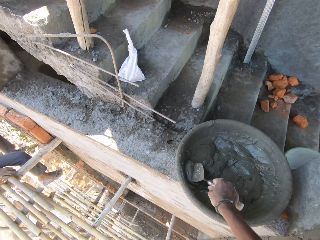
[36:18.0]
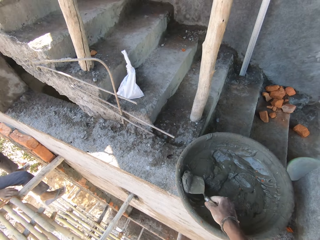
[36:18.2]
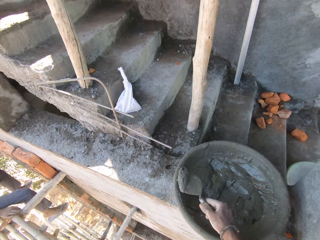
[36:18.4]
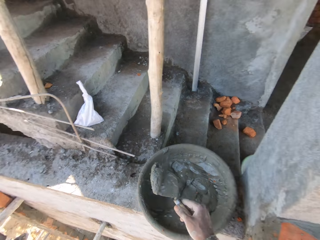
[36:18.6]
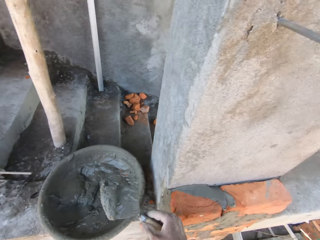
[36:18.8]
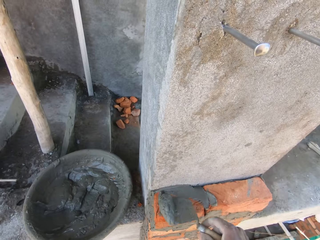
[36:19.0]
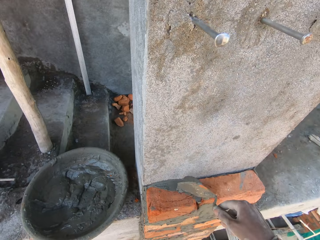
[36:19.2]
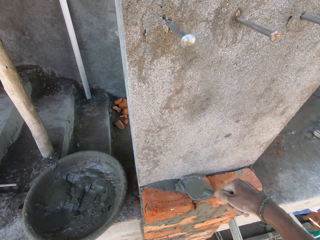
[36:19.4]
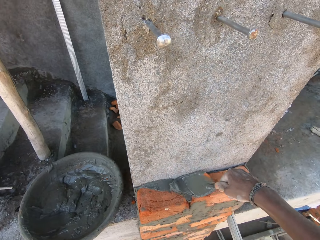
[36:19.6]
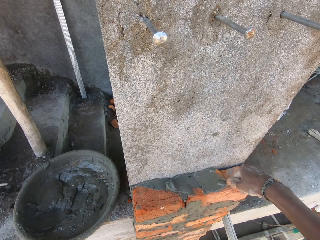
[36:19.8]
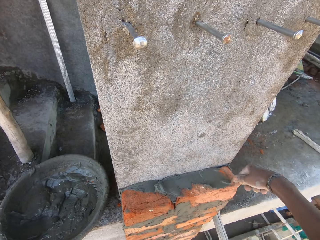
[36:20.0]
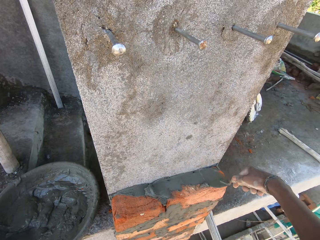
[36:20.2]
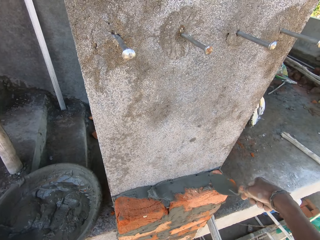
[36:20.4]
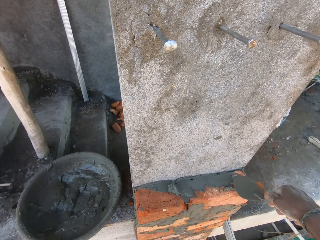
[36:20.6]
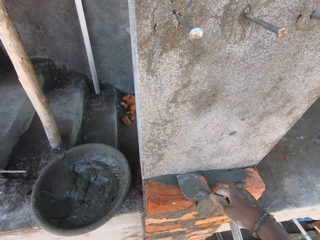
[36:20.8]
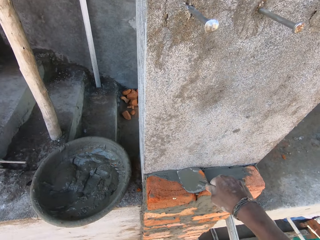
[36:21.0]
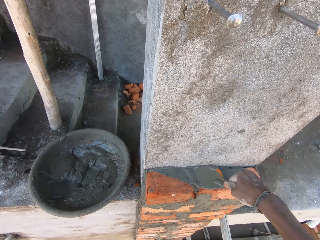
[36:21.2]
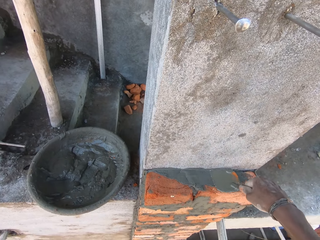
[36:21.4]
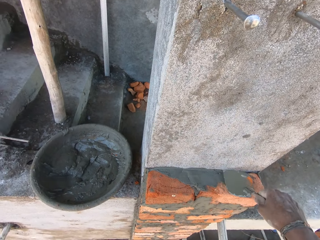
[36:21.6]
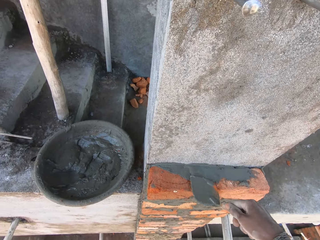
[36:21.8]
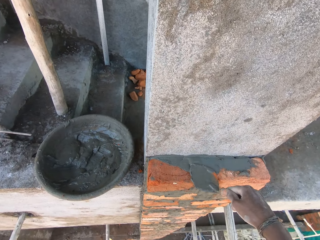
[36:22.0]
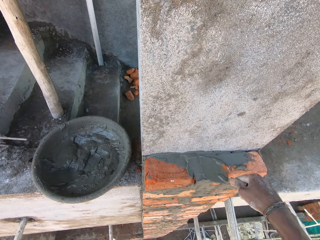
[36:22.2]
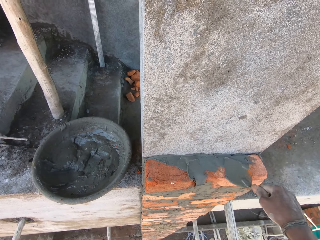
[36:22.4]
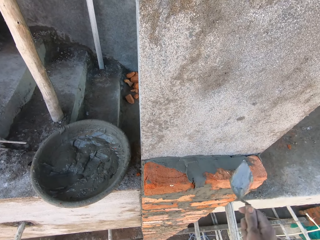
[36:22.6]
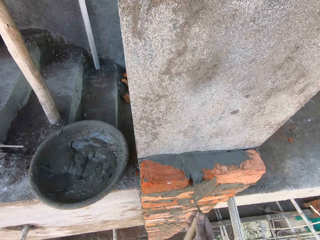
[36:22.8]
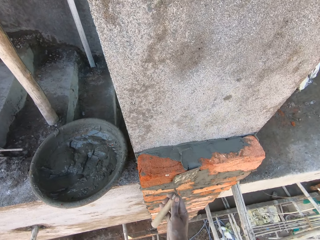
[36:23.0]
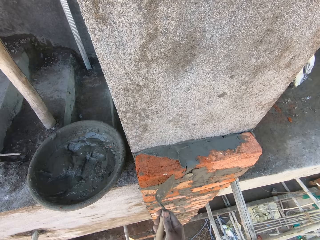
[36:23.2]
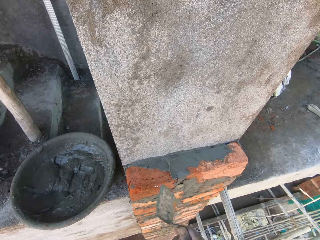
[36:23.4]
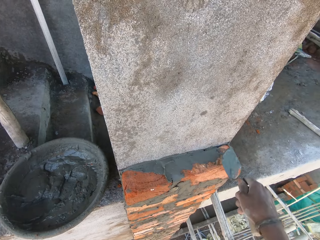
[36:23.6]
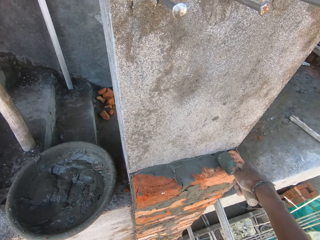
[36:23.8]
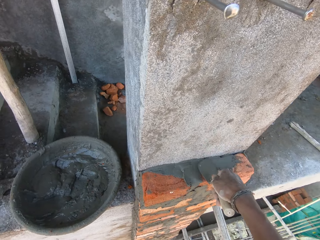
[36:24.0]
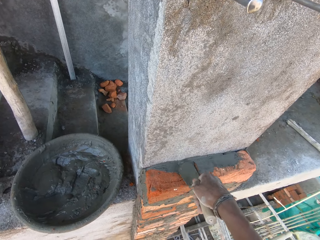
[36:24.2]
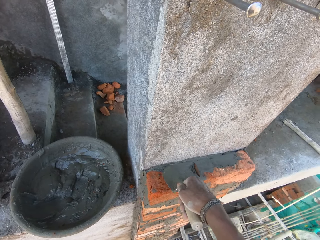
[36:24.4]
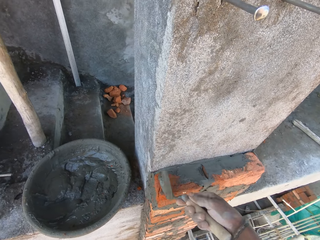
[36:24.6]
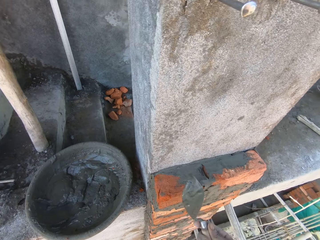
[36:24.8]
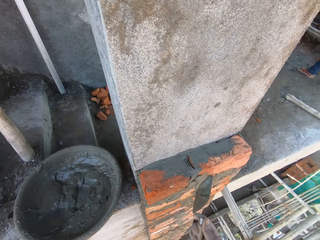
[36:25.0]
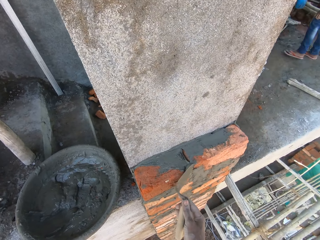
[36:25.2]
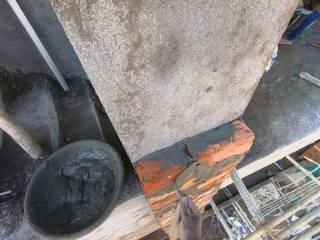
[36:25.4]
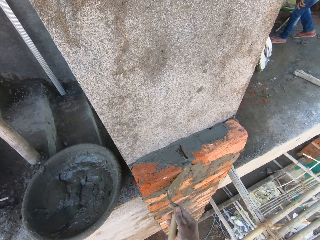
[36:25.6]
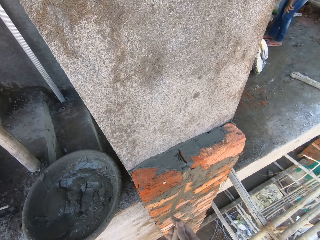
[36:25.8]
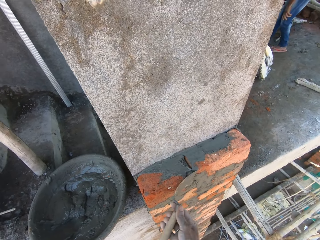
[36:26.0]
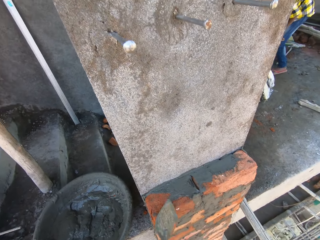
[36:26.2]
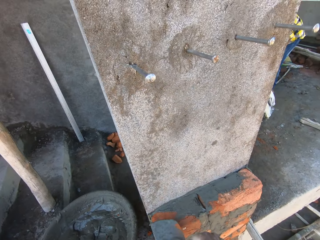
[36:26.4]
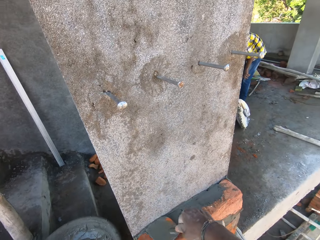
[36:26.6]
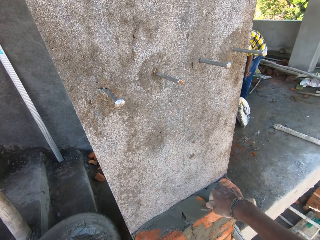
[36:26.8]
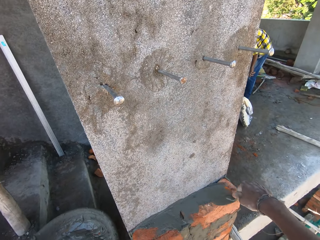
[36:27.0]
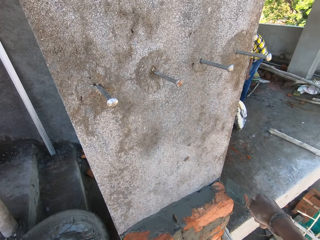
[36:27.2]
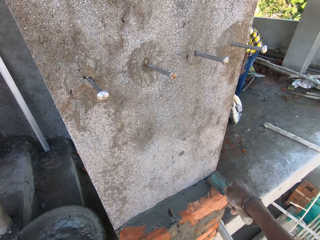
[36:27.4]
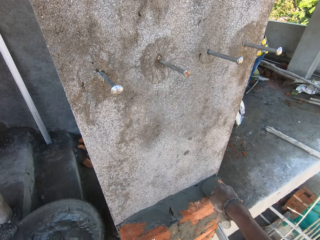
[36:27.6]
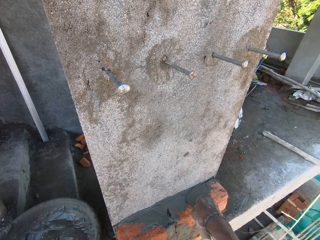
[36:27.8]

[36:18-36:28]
The camera wearer scoops mortar from the bowl of mortar on the wall with the trowel in his right hand to the brick on the wall. He applies concrete to the blocks with the trowel. He smoothens the mortar on the bricks on the wall with the trowel in his right hand.

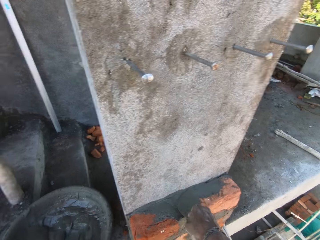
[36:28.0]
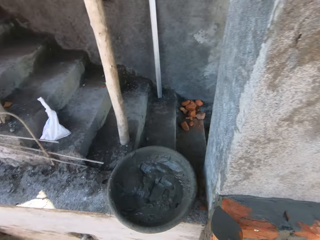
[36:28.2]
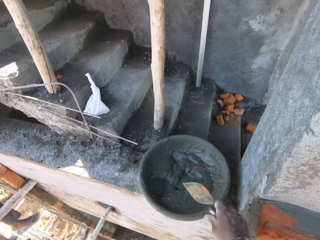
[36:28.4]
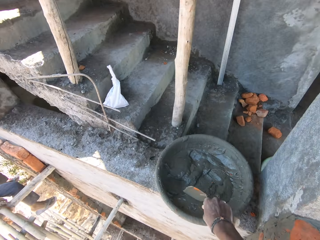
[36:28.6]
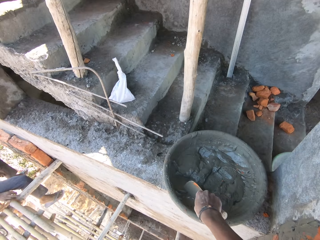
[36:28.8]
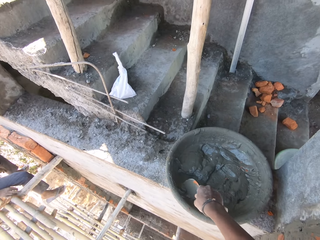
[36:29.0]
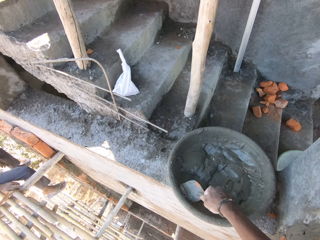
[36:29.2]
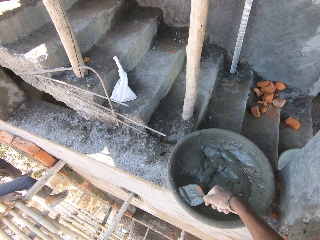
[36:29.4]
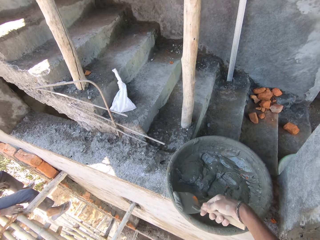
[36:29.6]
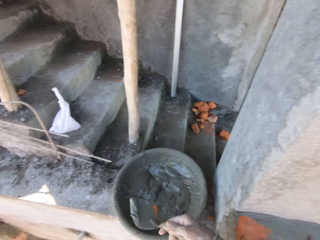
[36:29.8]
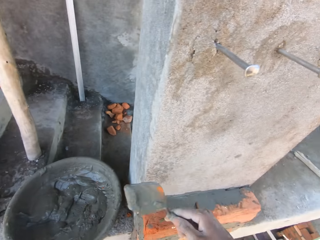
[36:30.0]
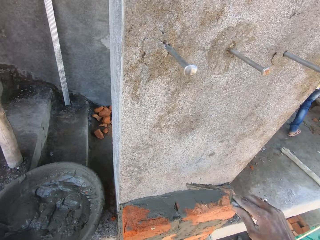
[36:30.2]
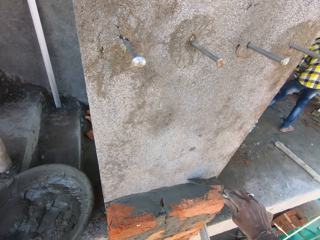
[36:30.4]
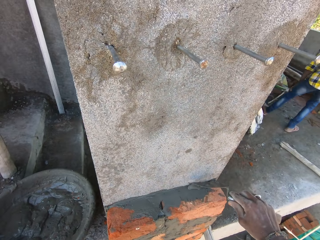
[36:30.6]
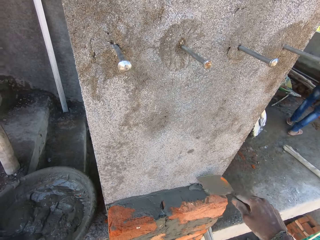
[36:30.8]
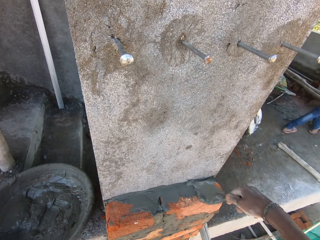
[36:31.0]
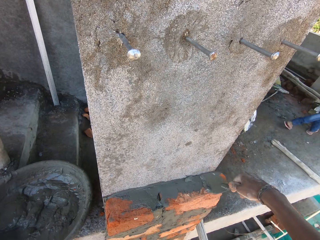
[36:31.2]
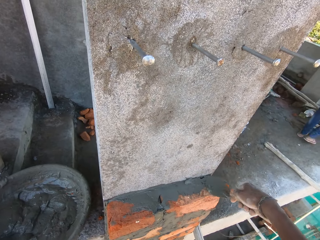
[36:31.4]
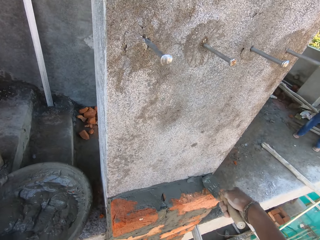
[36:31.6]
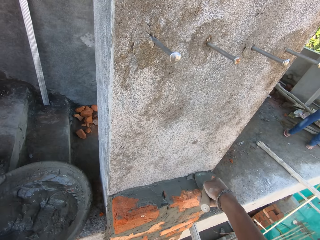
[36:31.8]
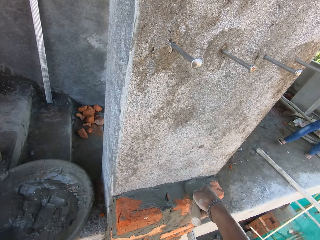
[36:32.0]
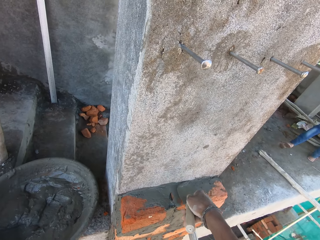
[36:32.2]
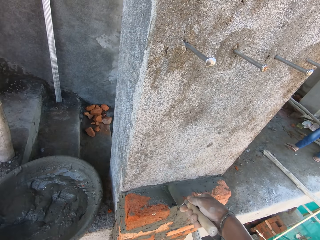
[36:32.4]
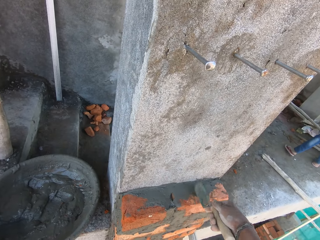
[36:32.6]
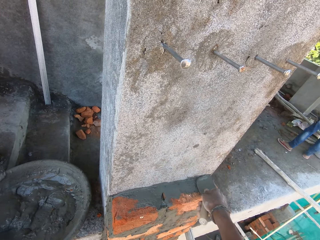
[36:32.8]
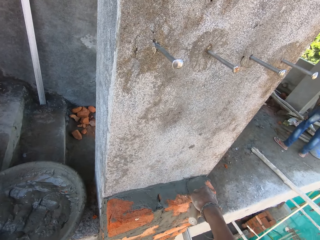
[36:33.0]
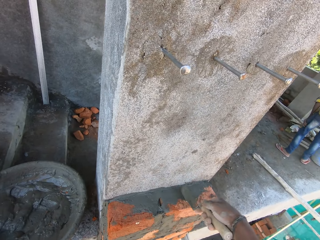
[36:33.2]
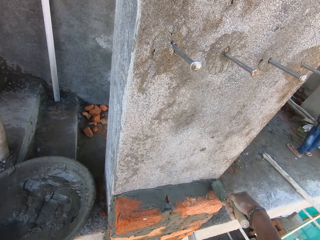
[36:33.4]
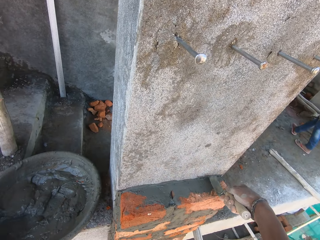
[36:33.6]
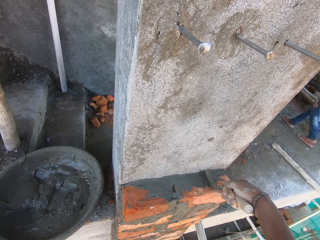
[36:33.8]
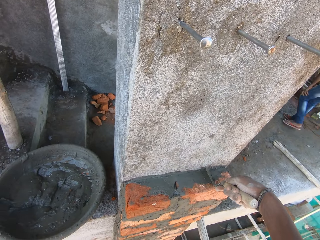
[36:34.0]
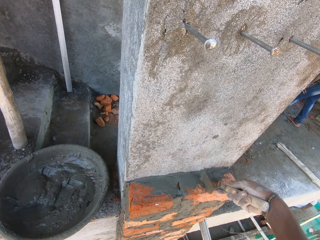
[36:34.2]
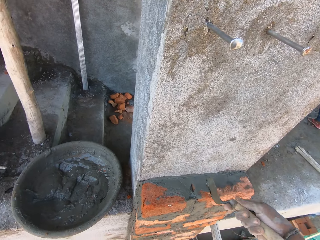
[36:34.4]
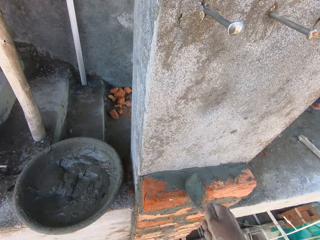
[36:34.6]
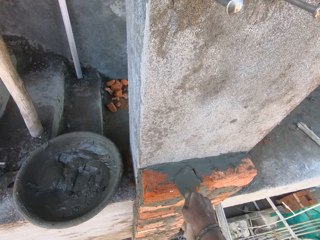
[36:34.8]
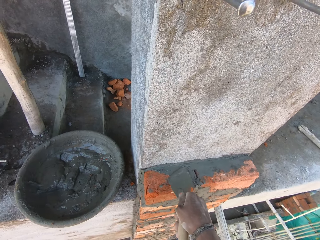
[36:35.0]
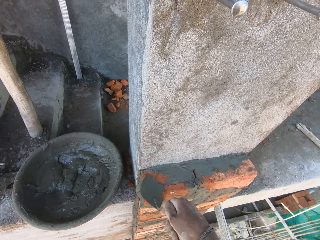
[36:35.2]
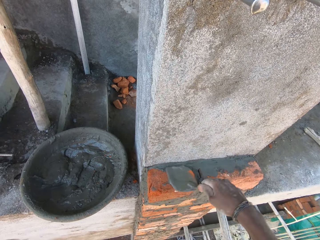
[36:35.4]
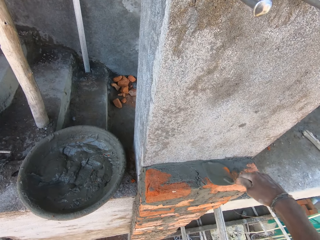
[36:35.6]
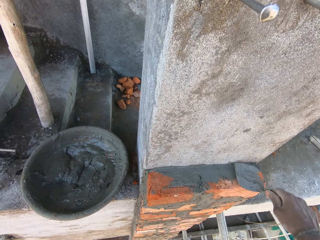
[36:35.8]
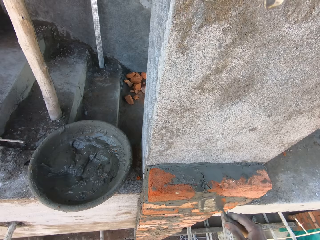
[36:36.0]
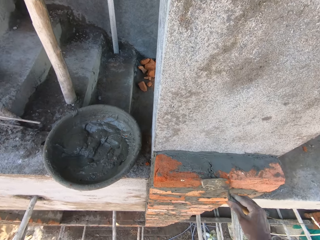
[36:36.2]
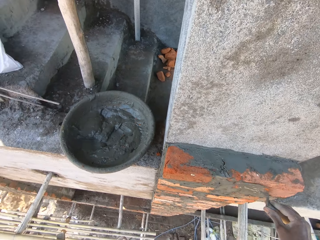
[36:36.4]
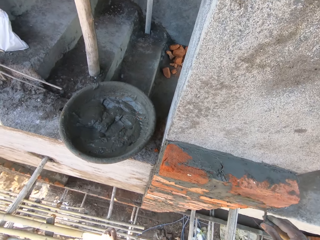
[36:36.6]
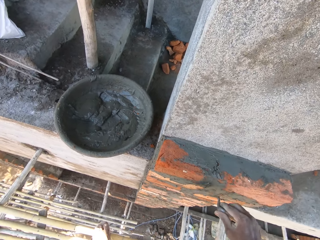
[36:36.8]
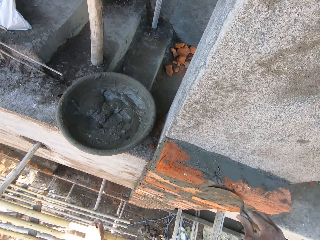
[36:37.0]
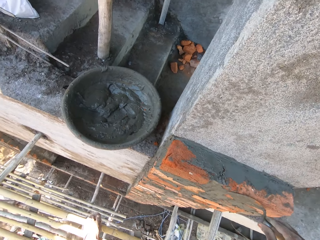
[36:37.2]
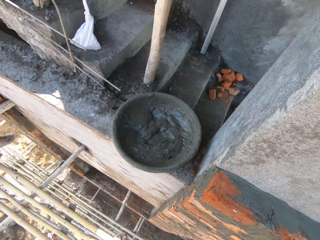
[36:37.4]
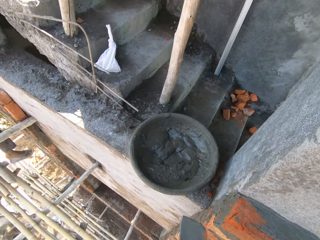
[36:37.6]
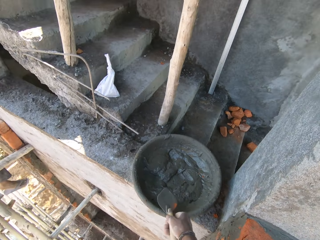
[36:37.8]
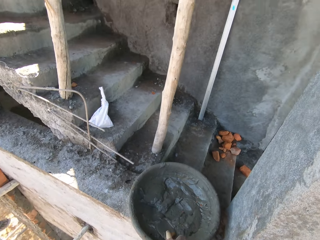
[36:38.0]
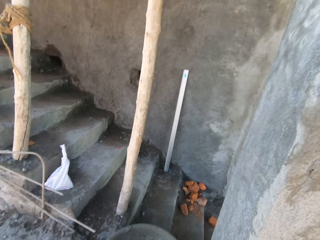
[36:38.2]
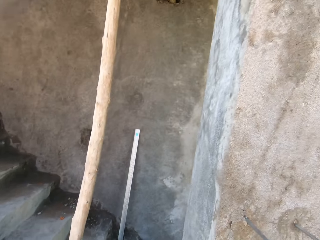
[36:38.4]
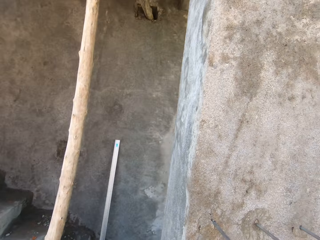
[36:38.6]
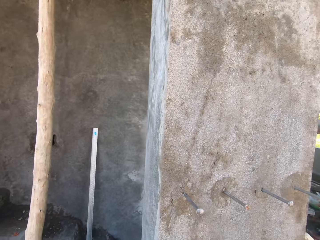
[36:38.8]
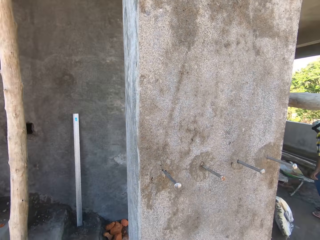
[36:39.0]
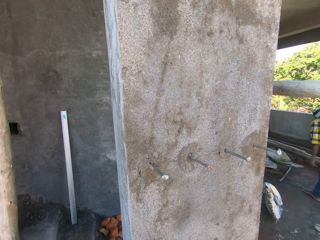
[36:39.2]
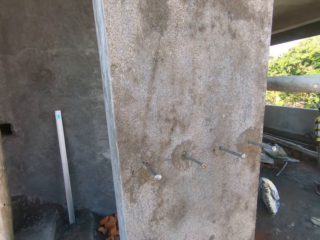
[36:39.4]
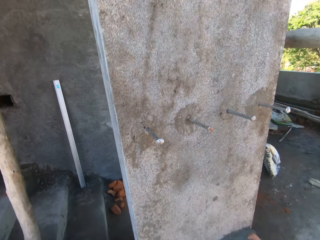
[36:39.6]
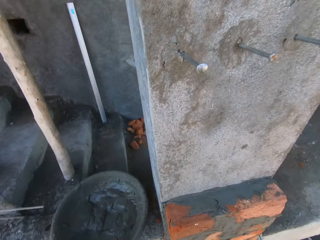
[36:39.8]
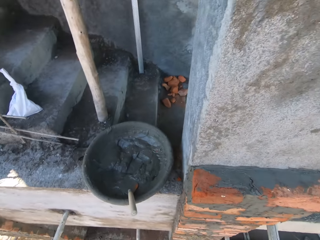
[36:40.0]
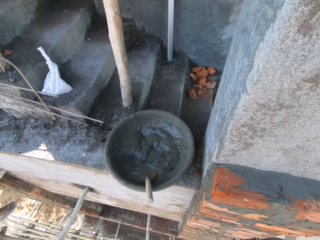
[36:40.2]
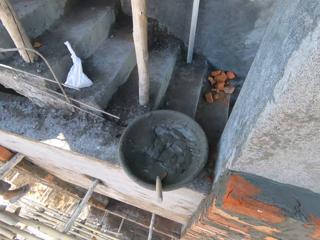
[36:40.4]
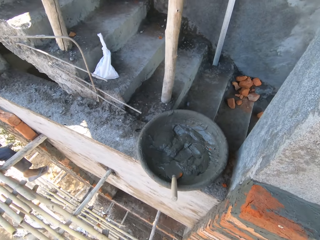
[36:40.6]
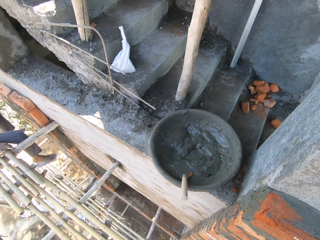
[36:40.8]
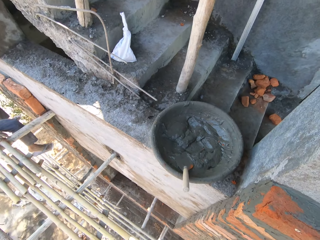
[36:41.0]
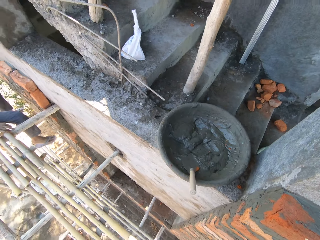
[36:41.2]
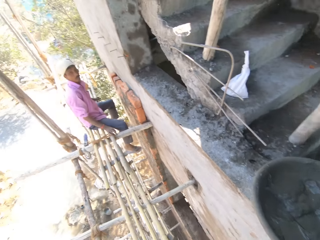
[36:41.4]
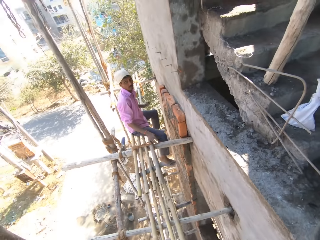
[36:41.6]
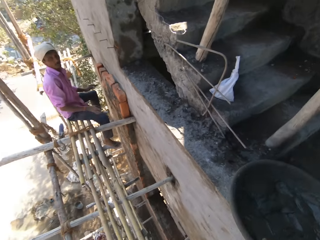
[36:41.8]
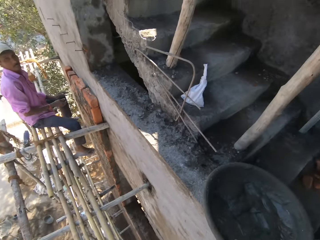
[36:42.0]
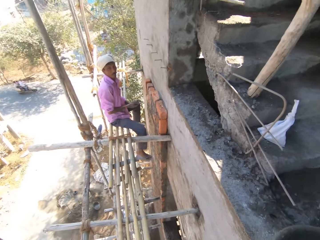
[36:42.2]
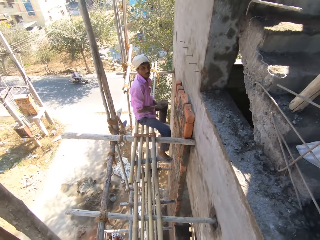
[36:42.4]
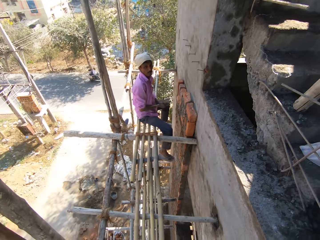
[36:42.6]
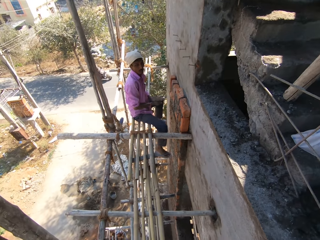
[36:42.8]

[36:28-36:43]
The camera wearer scoops mortar or concrete from the bowl of mortar on the wall with the trowel in his right hand to the brick on the wall. He applies the concrete to the blocks with the trowel. He smoothens the mortar on the bricks on the wall with the trowel in his right hand. He drops the trowel in his right hand into the bowl of mortar on the wall. He takes the concrete with the trowel. He converses with a man.
